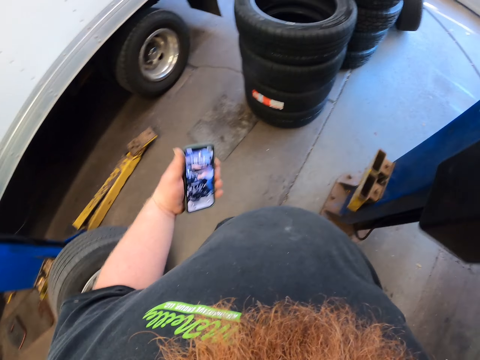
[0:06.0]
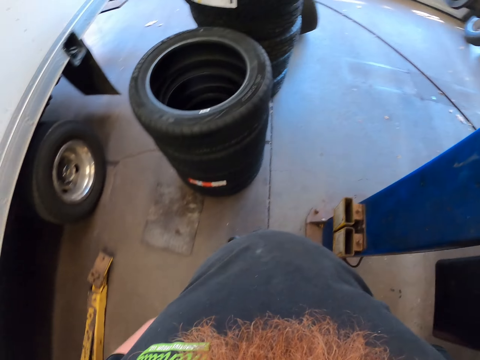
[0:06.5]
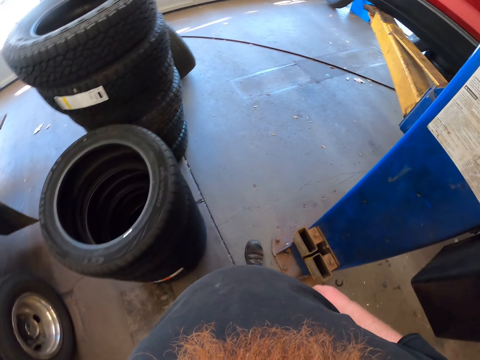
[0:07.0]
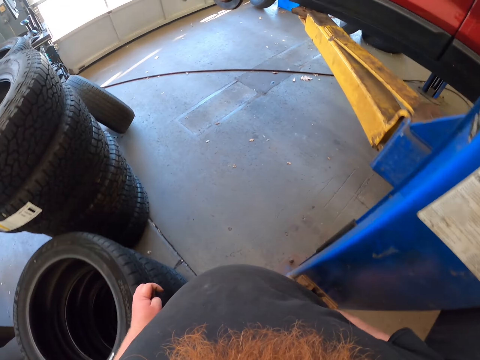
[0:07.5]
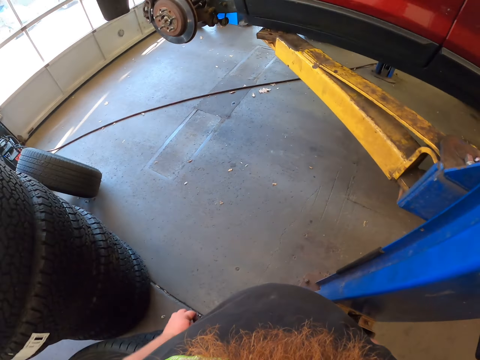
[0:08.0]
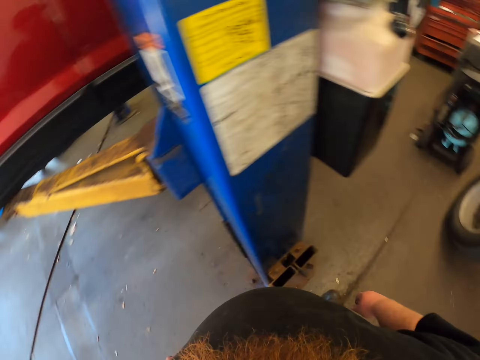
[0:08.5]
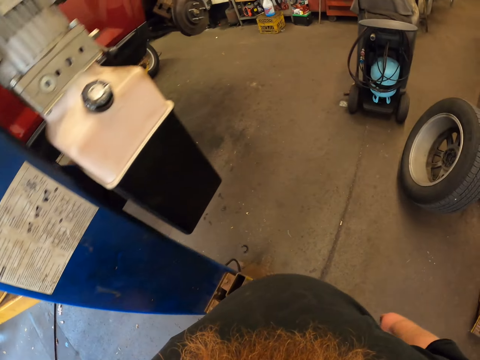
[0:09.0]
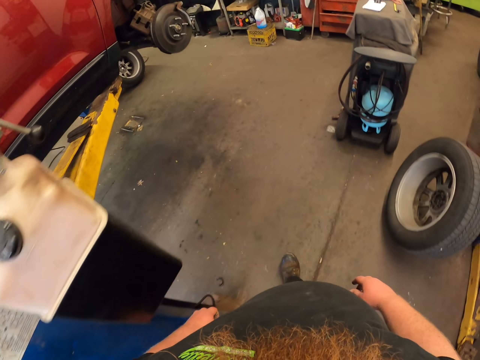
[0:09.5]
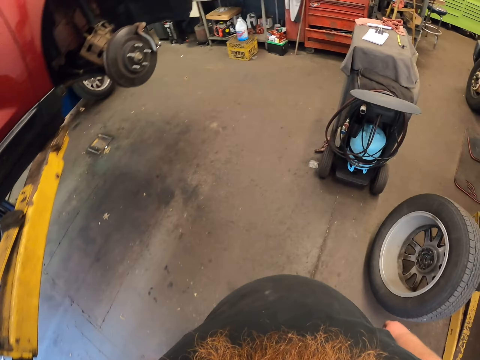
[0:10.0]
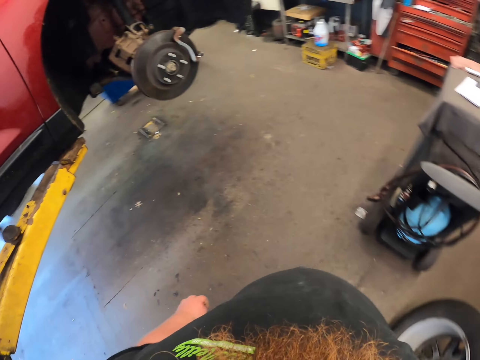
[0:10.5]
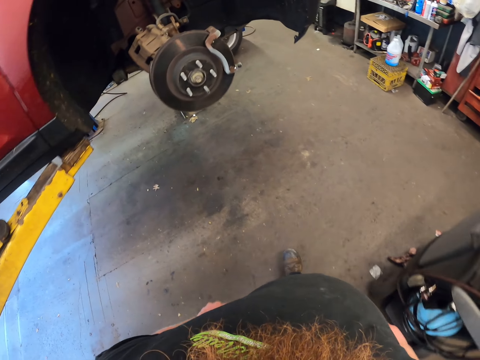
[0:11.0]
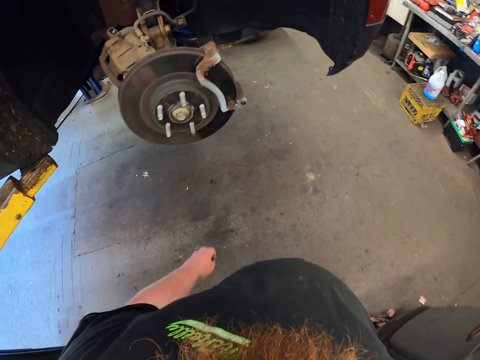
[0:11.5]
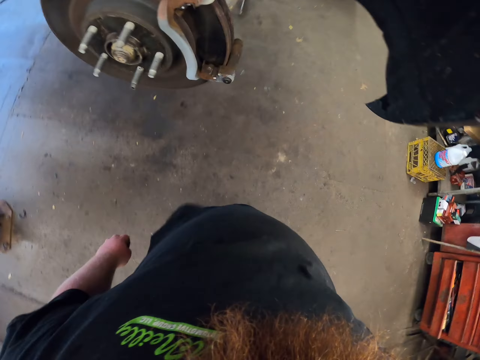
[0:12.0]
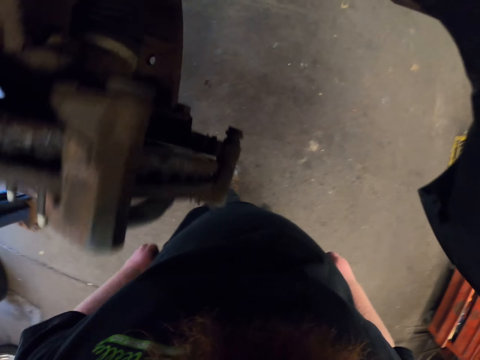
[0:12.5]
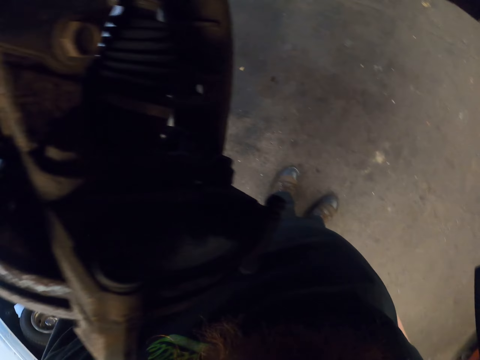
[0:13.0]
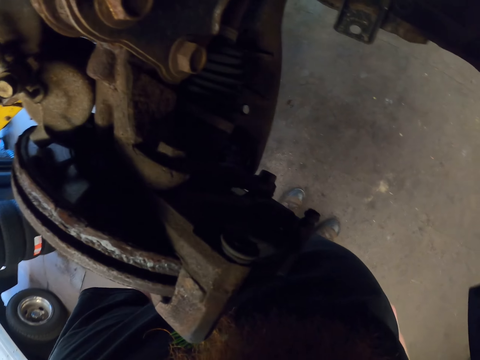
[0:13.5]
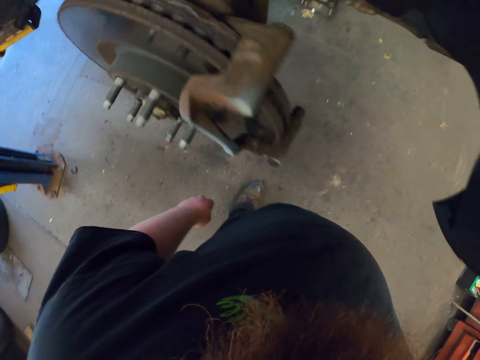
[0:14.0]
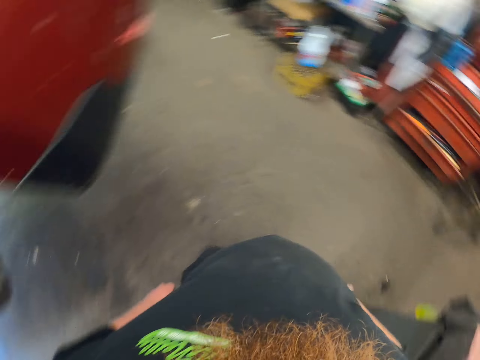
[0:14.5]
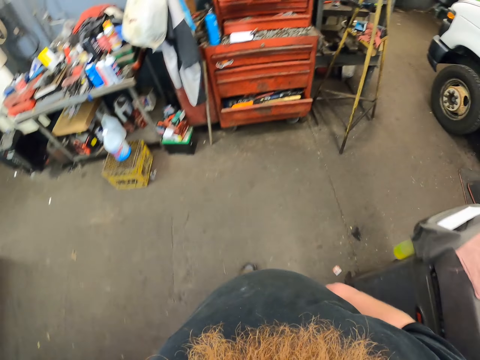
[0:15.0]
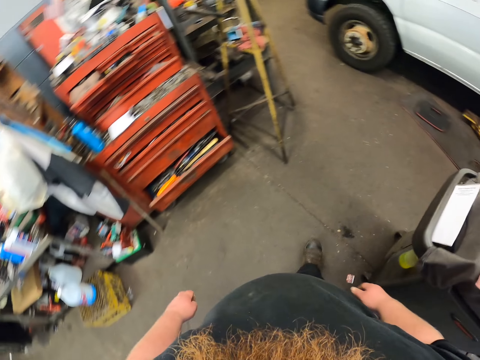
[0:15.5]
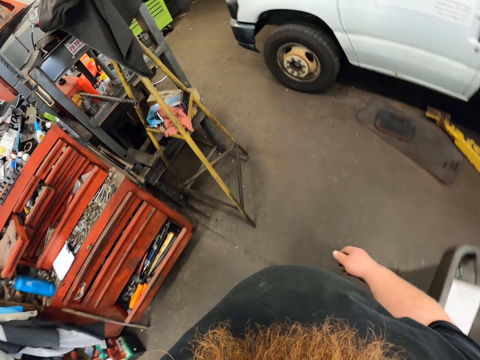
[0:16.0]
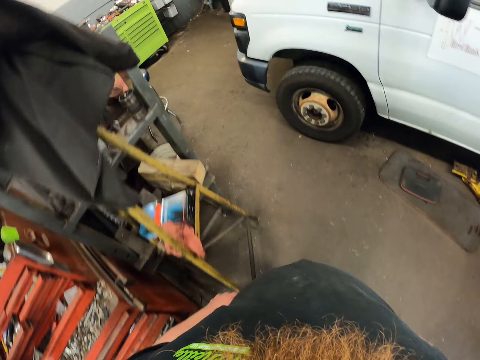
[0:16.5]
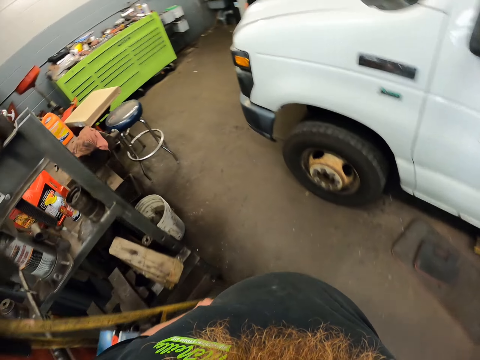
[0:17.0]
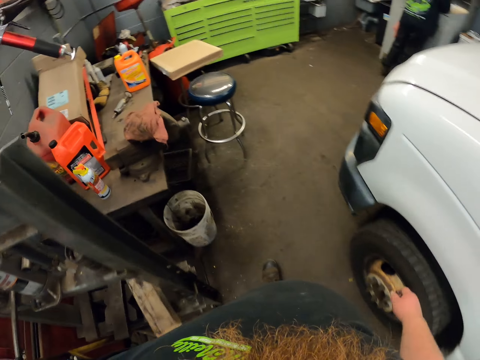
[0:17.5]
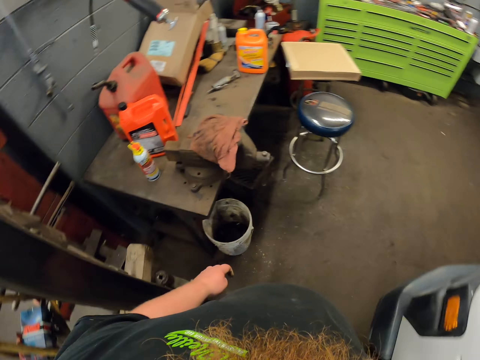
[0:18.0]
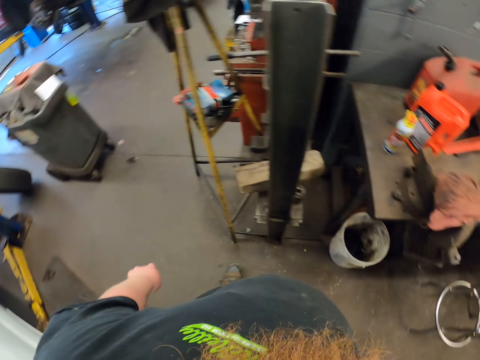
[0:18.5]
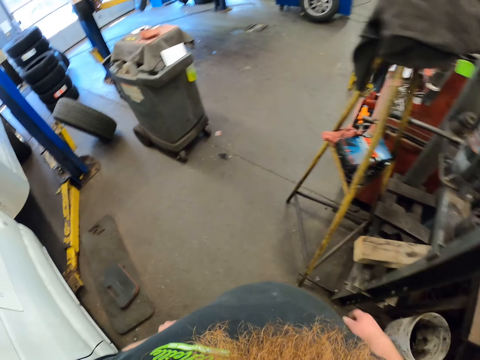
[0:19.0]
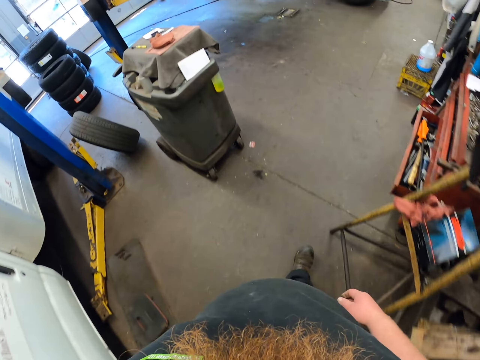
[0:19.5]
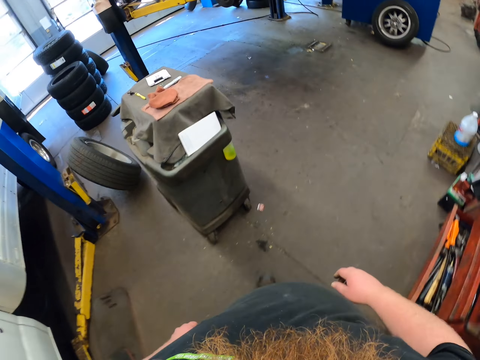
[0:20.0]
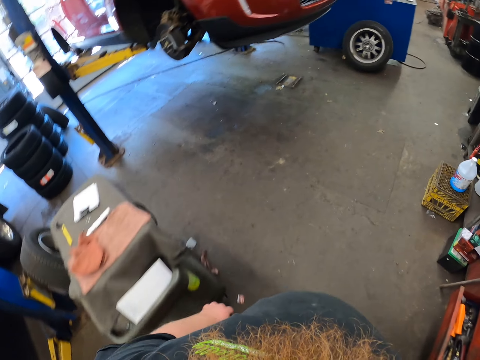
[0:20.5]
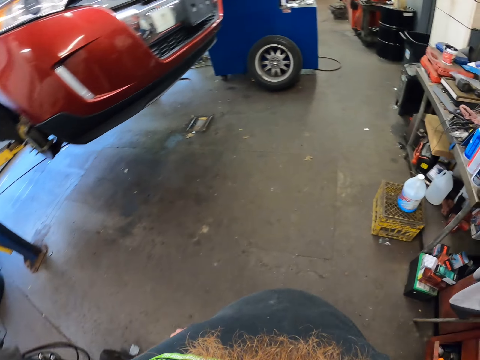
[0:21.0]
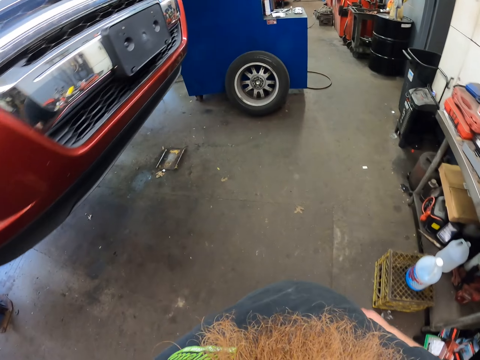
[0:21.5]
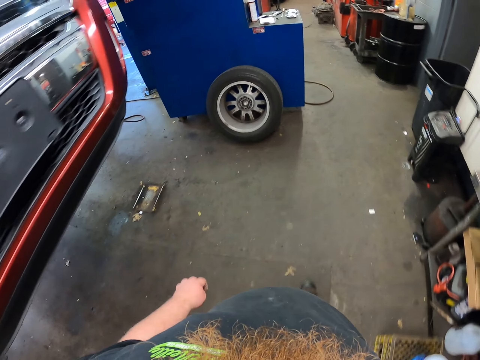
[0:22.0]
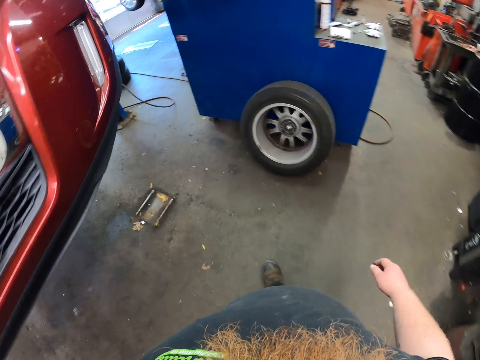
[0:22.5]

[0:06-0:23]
The camera wearer puts his phone in his pocket. He walks. He turns around. He walks in the room. He looks at the car rim tire. He walks in the room. He turns around. He walks in the room.

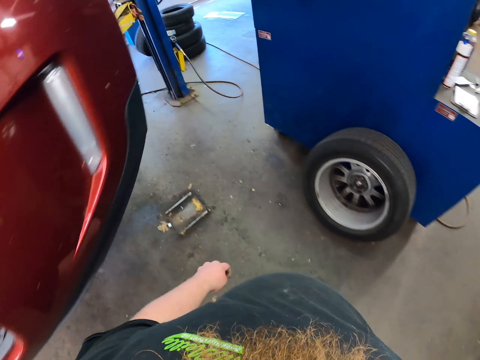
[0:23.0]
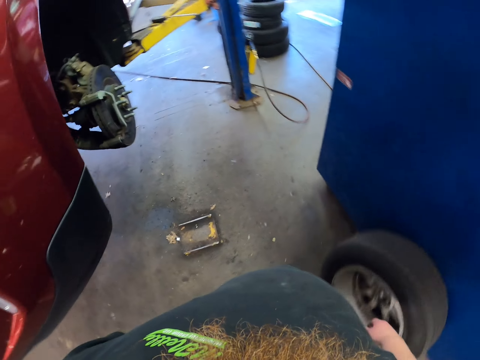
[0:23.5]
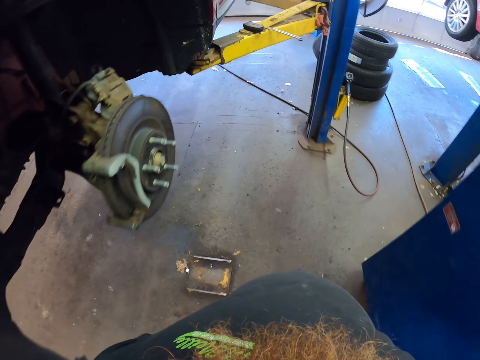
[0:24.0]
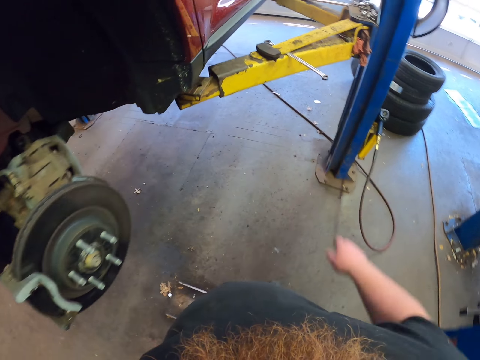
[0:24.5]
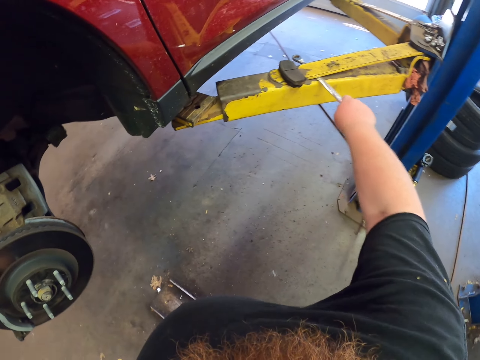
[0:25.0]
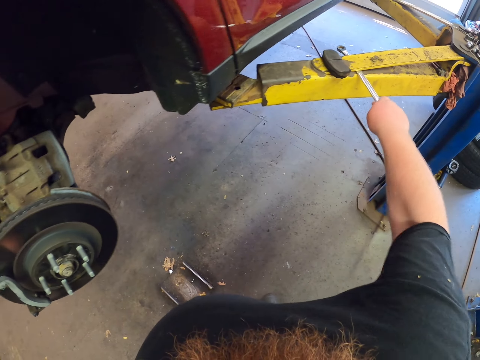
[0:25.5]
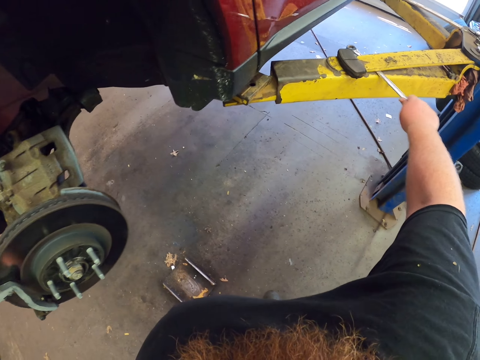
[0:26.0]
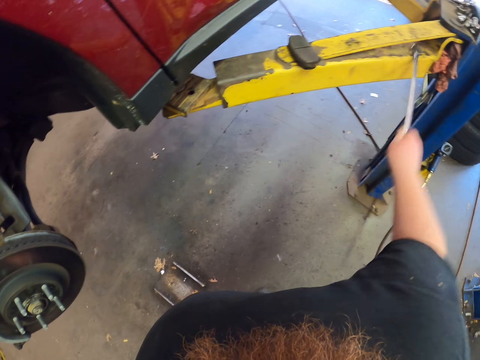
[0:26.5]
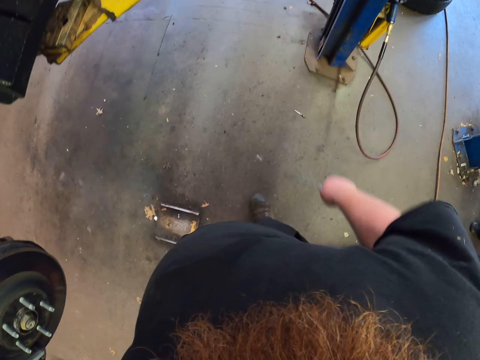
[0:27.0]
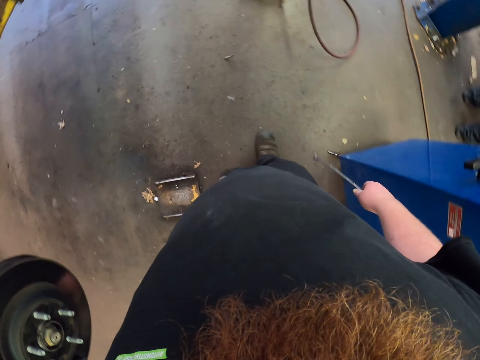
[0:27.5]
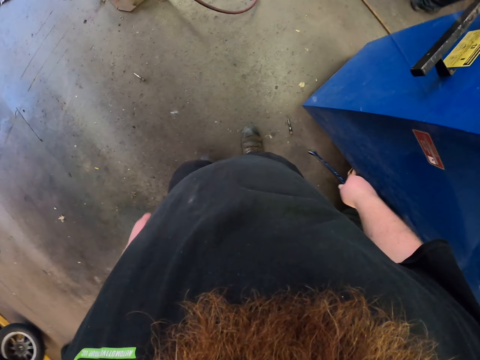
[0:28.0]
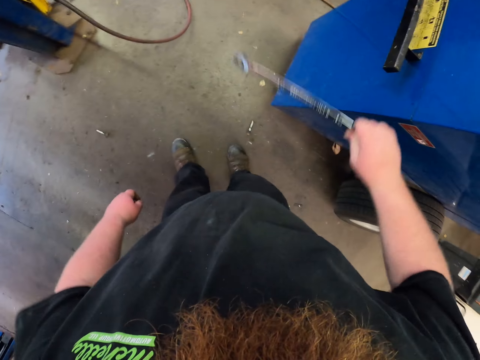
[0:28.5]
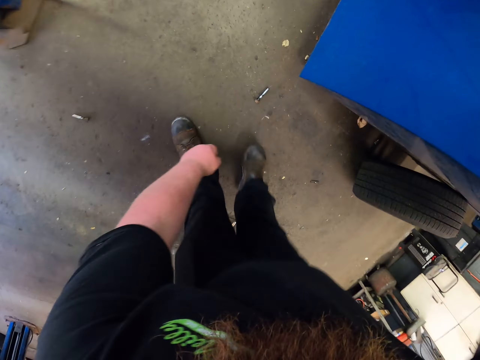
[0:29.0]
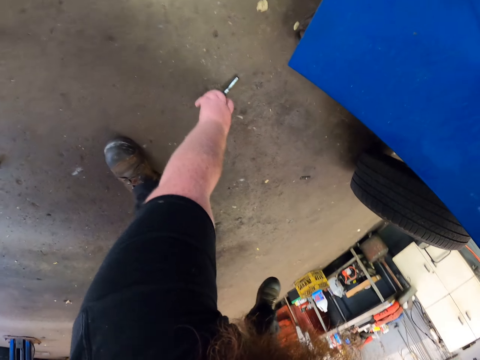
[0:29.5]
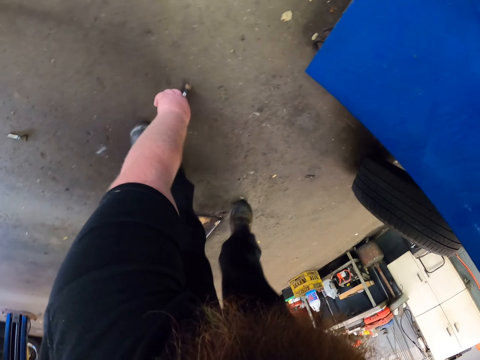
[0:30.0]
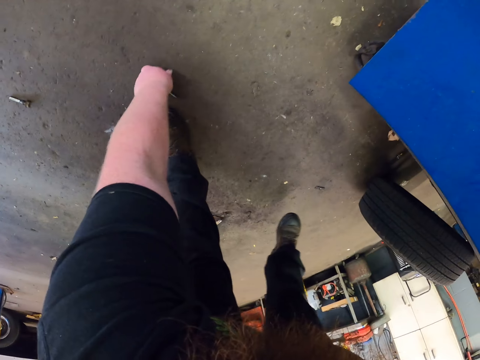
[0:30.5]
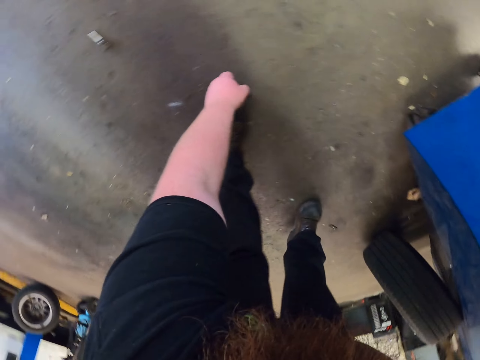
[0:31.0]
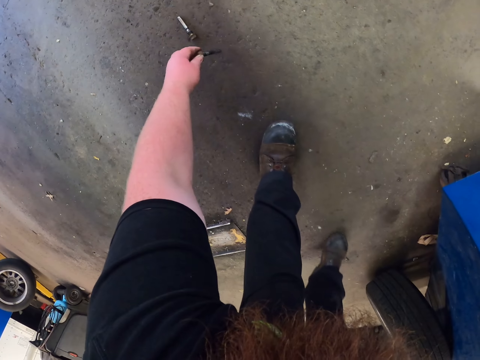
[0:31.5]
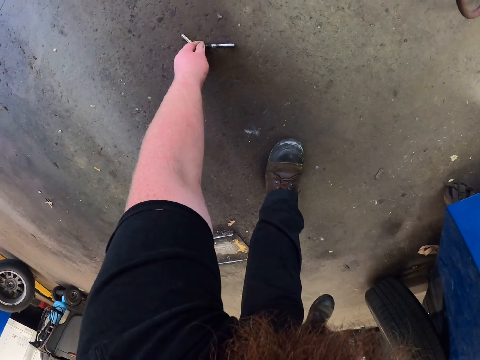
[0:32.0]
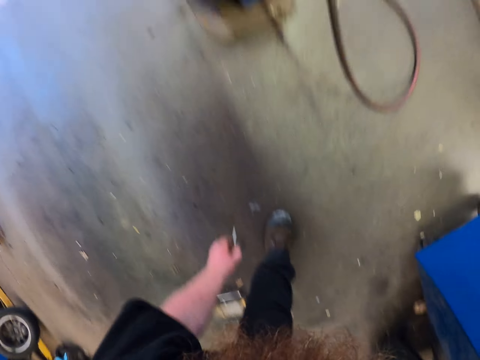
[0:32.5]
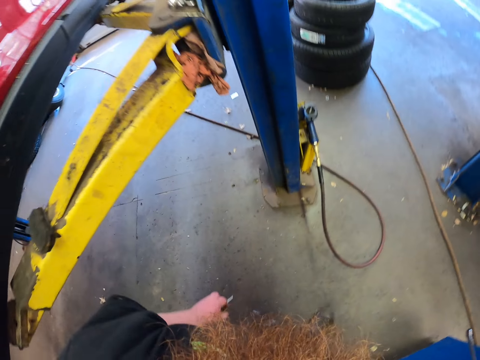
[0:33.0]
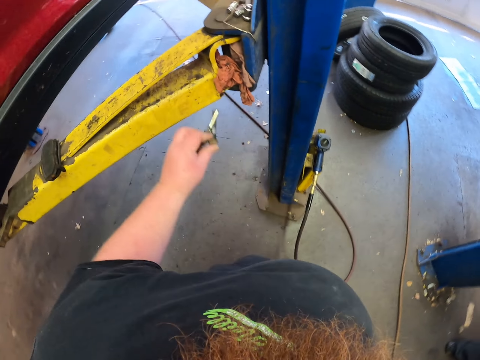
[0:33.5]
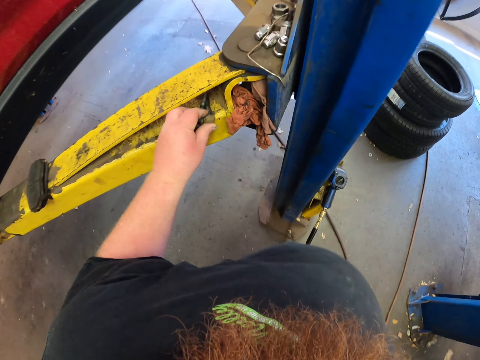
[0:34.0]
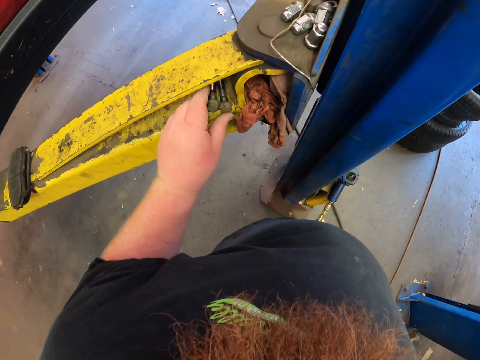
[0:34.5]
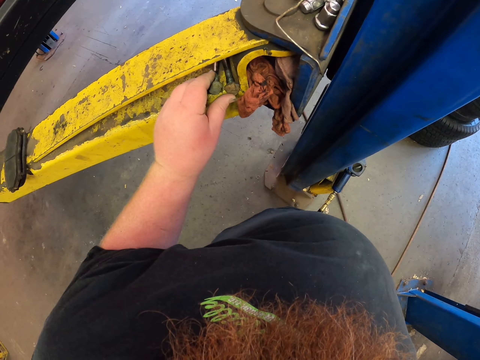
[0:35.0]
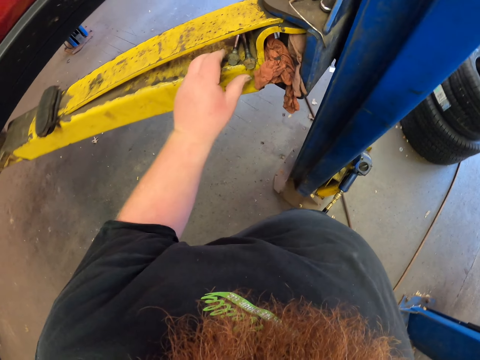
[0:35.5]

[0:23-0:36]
The camera wearer picks up the spanner. They pick up the nuts on the floor. They put down the nuts.
